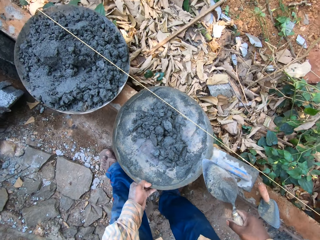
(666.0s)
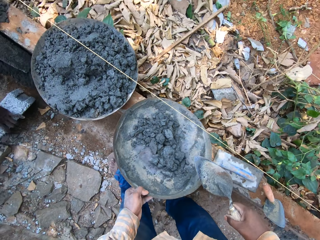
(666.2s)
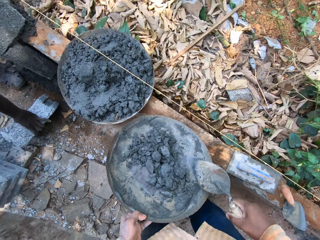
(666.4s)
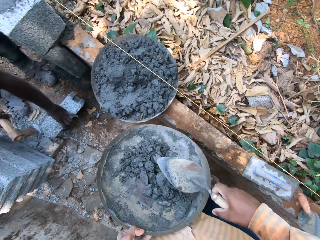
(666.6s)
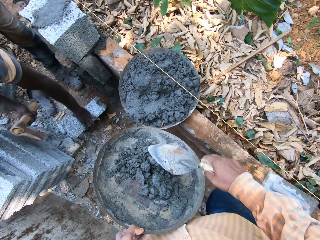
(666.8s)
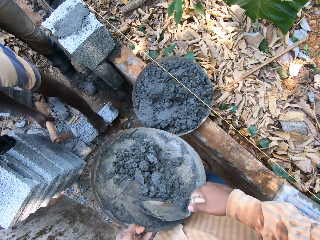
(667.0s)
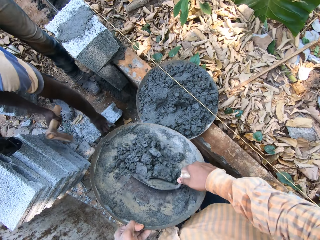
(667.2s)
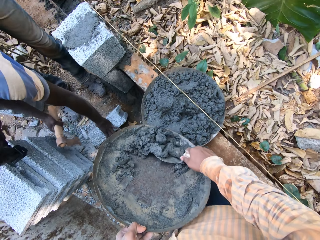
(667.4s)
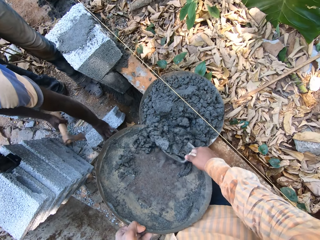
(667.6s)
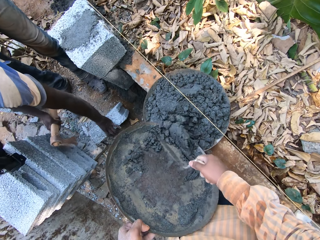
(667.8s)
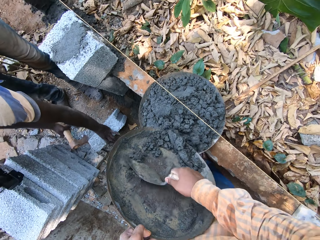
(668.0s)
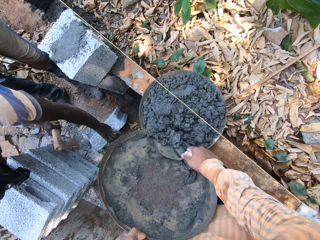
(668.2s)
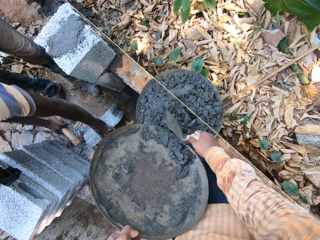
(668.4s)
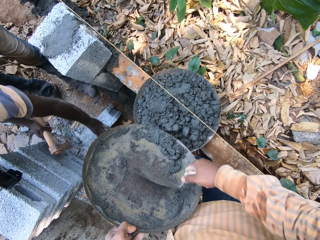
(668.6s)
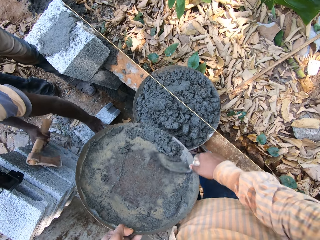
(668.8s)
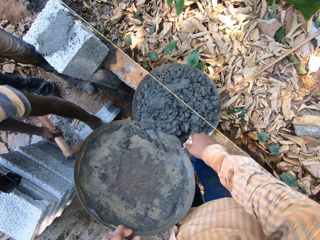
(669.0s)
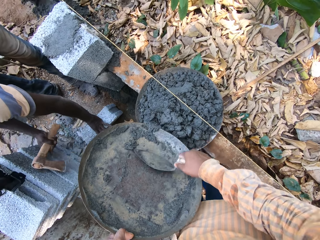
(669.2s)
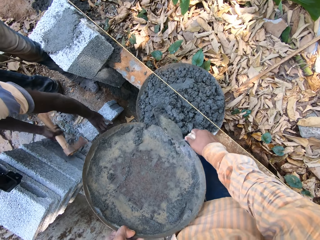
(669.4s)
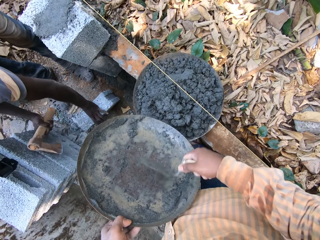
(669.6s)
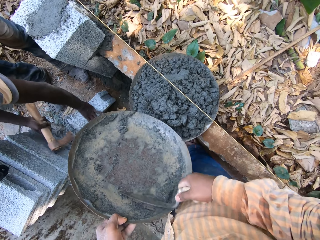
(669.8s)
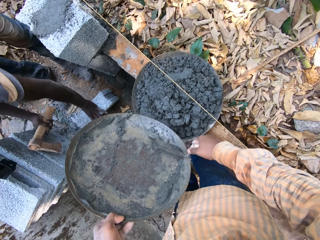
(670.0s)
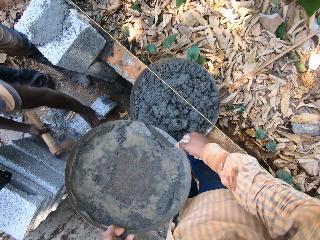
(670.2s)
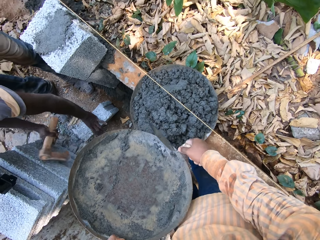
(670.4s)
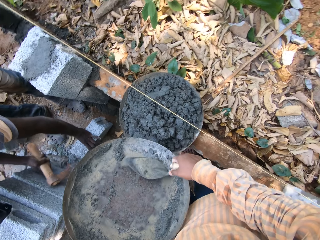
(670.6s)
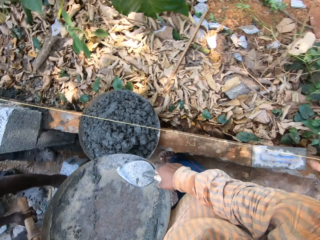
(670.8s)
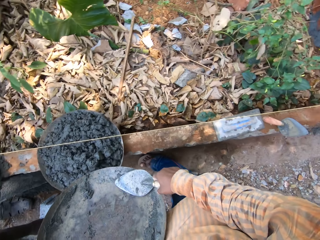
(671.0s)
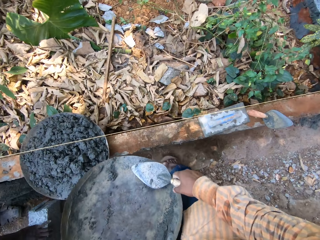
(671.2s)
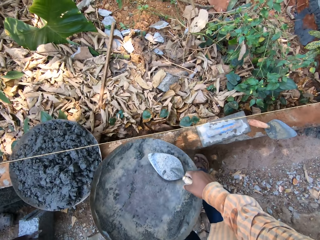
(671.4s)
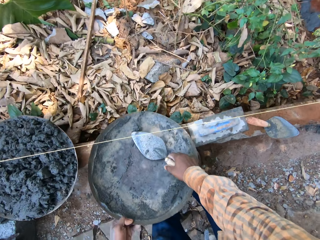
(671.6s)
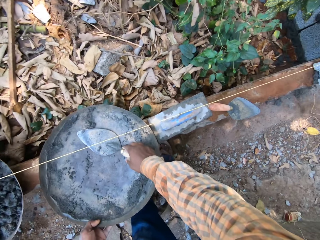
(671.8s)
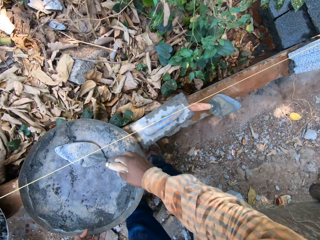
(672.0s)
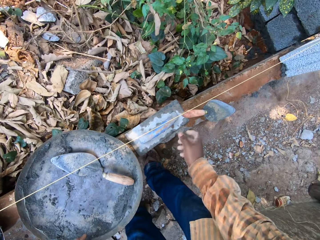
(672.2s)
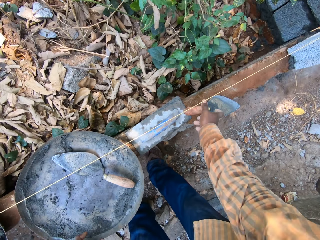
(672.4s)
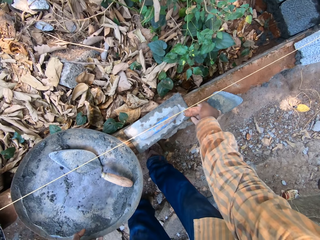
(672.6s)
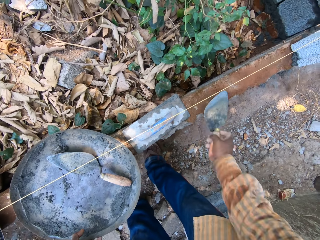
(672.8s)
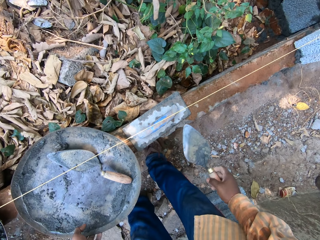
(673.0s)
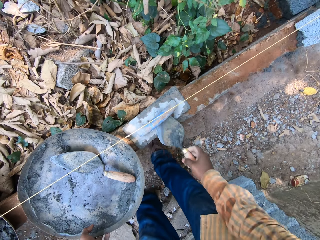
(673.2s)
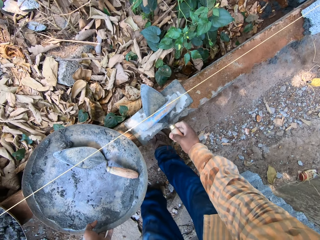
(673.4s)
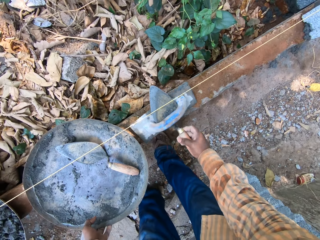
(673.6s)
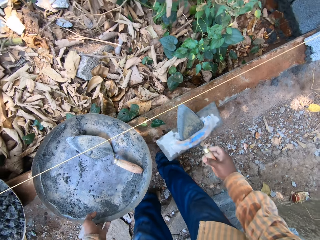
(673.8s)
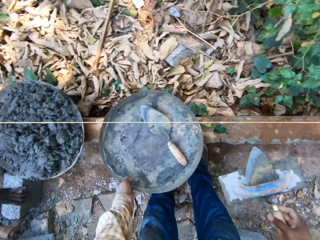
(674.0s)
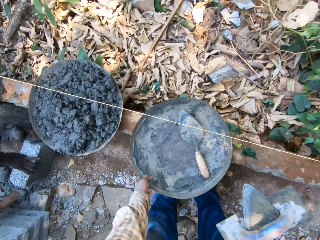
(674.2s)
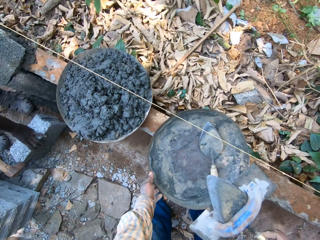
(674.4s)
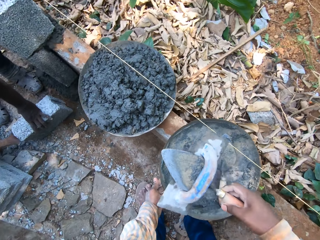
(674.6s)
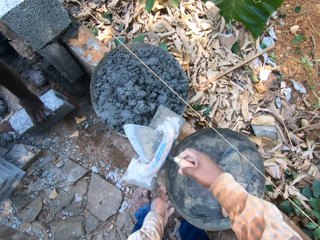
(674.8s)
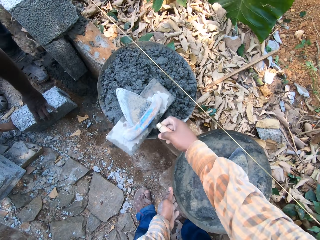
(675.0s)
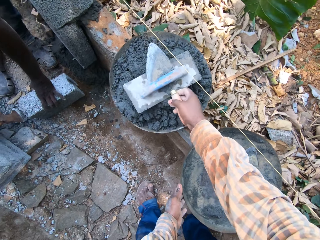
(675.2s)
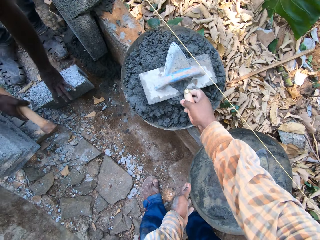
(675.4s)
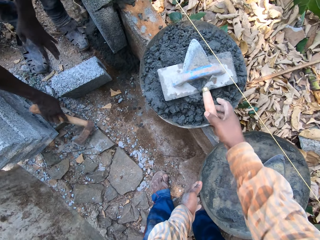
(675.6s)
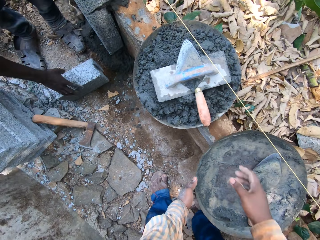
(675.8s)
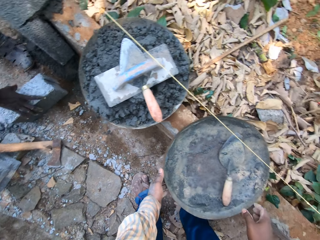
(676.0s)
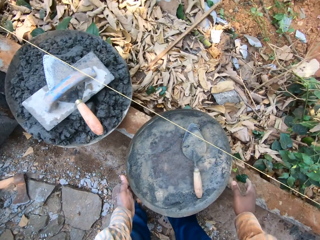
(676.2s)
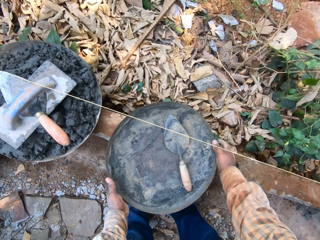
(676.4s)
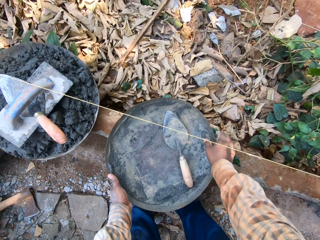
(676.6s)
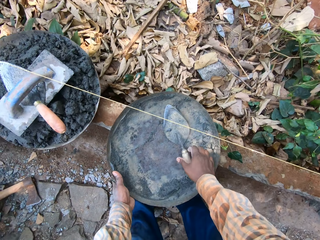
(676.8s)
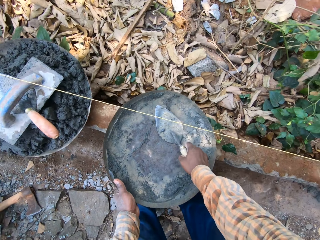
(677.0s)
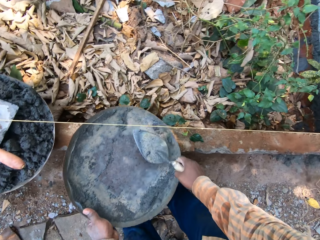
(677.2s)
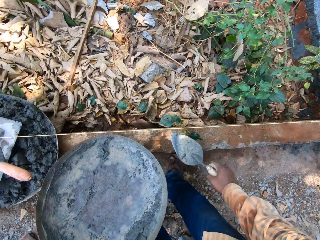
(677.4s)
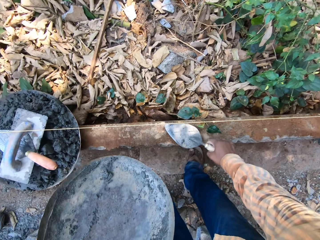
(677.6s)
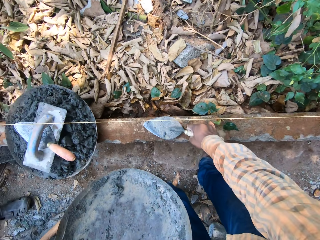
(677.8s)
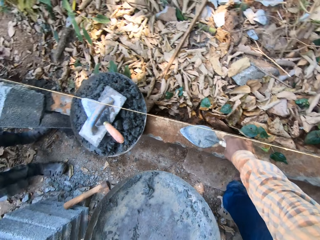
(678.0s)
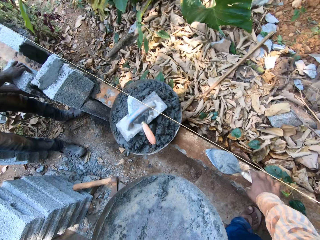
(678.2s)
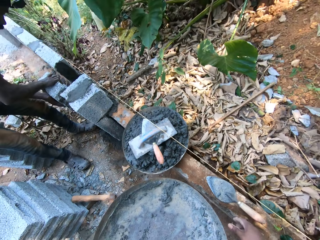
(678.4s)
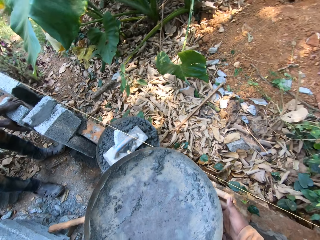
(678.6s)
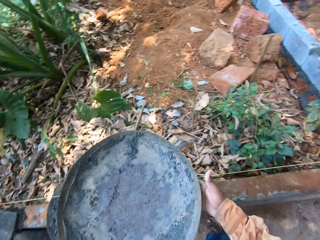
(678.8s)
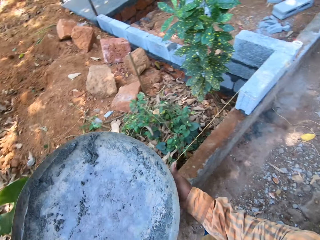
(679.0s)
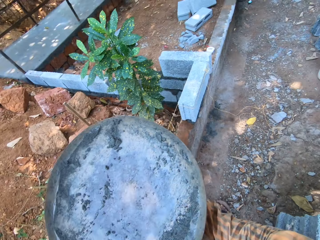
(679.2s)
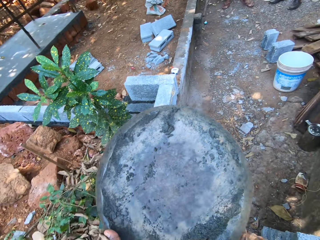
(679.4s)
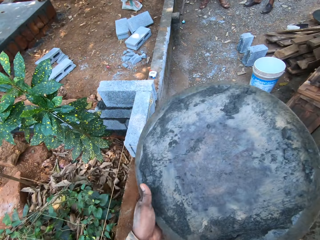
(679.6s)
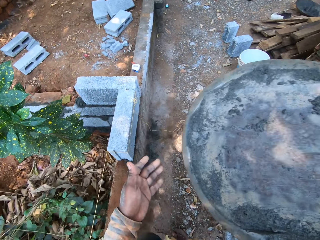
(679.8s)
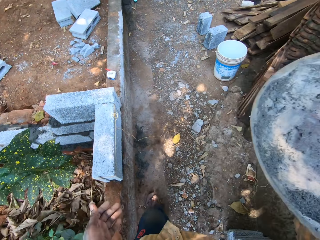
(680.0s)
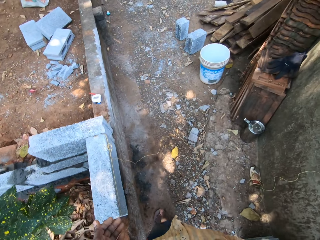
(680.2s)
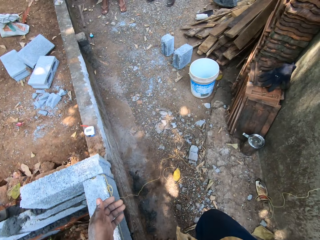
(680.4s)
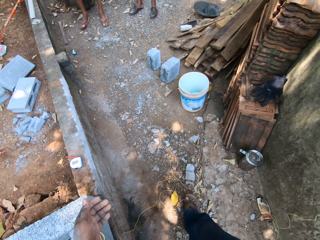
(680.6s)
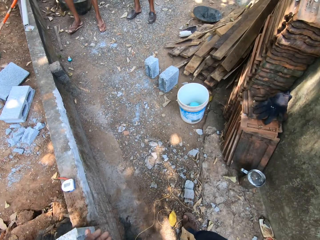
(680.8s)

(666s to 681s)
The camera wearer scrapes cement from the pan or basin bowl in his left hand into the pan on the fence with the trowel or shovel in his right hand. He mixes the cement. He puts the basin and shovel on the floor. He puts the trowel in his right hand into the pan. He puts the pan on the fence with his left hand. He picks up the trowel from the fence with his right hand. He moves the shovel and plastering tool. He picks up the square trowel from the fence with the trowel in his right hand. He puts the two trowels on the pan of cement on the fence with his right hand. The man puts the axe on the ground with his right hand. The man picks up the block from the ground with his right hand. The camera wearer puts the shovel on the block. He picks up the trowel from the pan with his right hand. He picks up the pan from the fence with his left hand. He puts the trowel on the fence with his right hand. He holds the pan with his right hand. He carries the basin bowl and walks around.

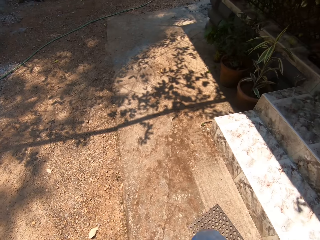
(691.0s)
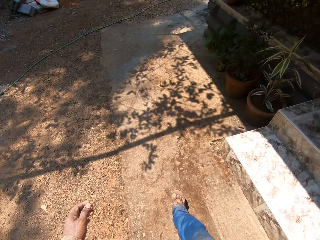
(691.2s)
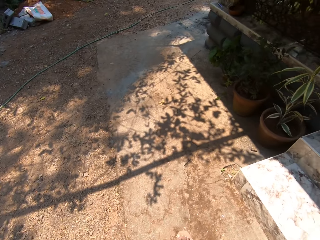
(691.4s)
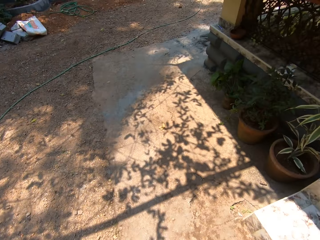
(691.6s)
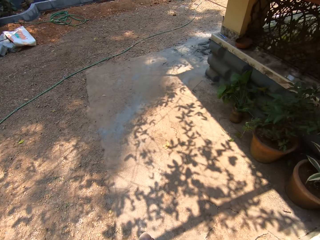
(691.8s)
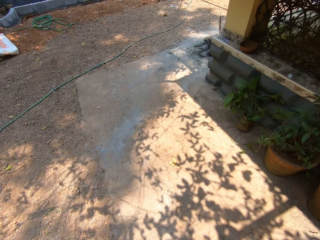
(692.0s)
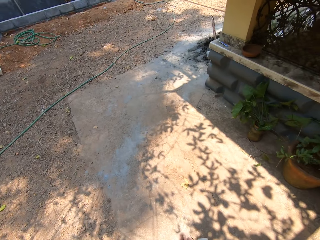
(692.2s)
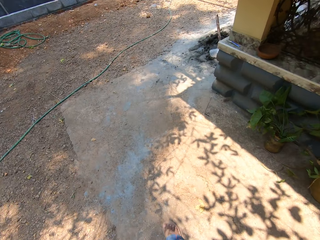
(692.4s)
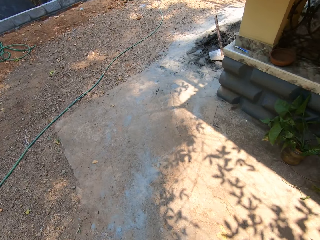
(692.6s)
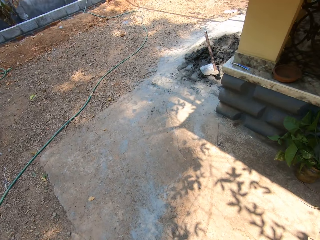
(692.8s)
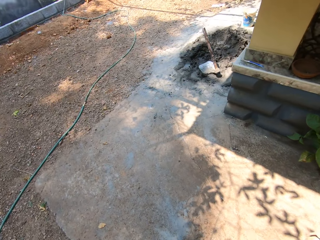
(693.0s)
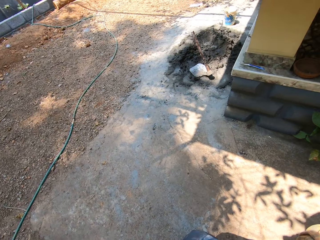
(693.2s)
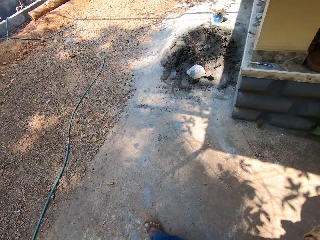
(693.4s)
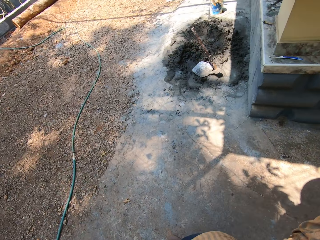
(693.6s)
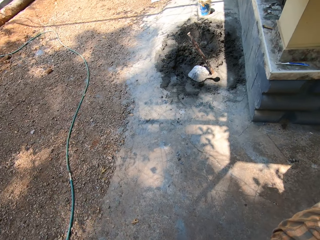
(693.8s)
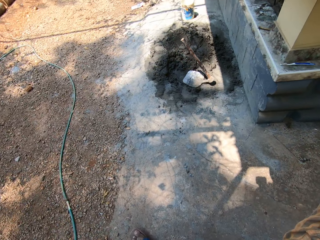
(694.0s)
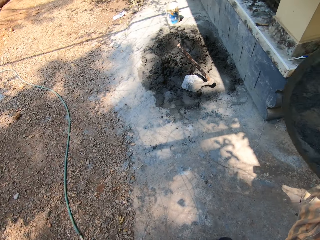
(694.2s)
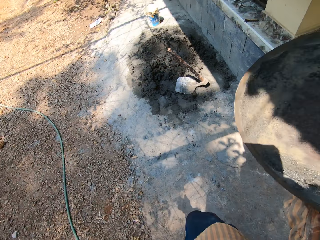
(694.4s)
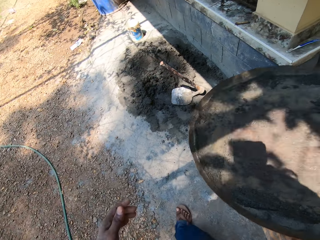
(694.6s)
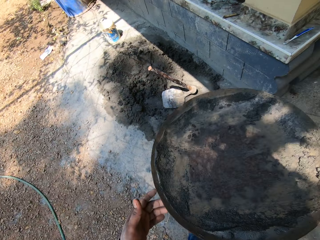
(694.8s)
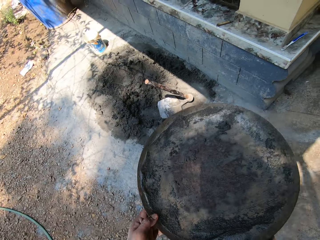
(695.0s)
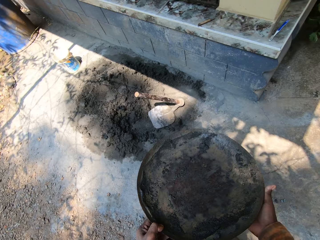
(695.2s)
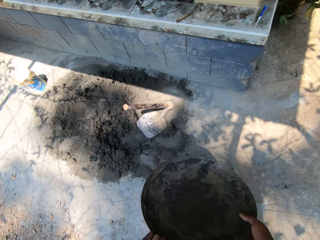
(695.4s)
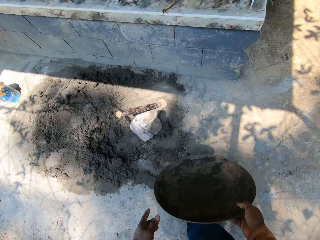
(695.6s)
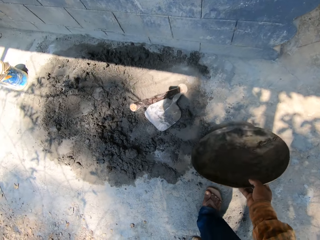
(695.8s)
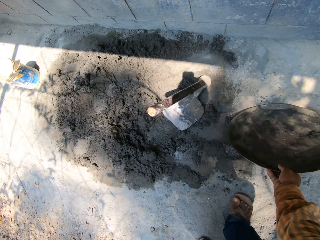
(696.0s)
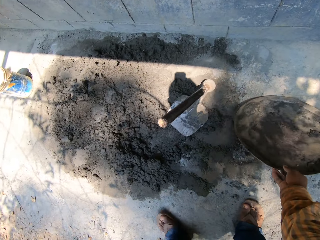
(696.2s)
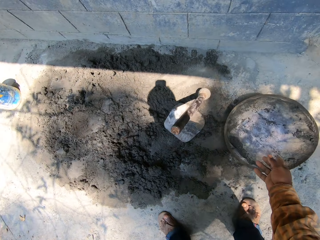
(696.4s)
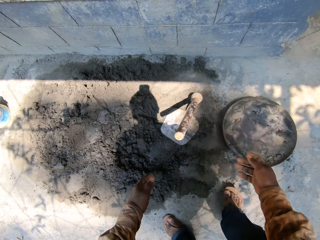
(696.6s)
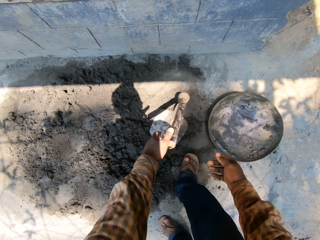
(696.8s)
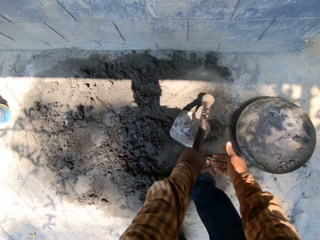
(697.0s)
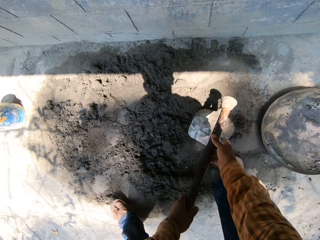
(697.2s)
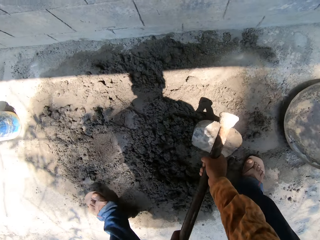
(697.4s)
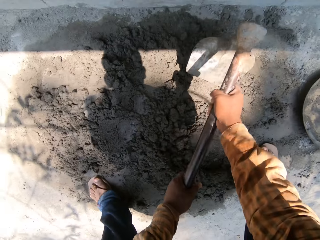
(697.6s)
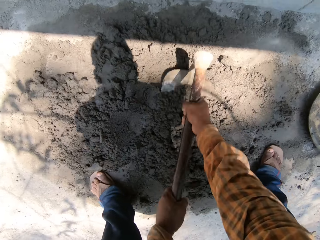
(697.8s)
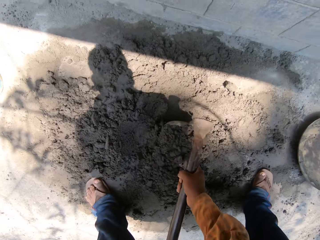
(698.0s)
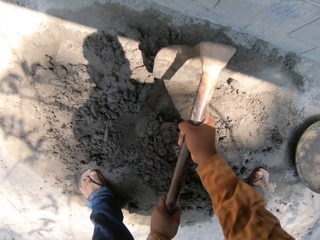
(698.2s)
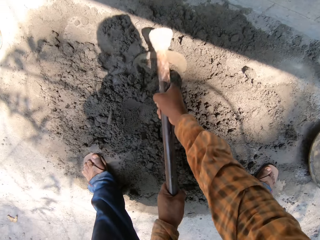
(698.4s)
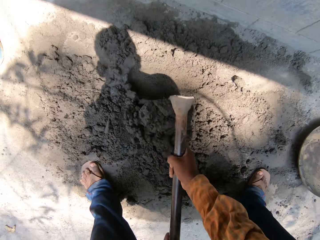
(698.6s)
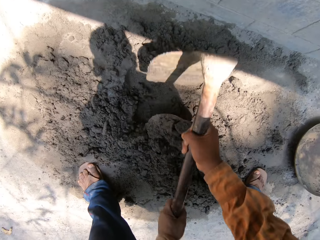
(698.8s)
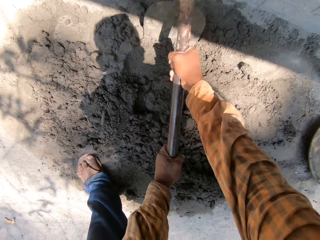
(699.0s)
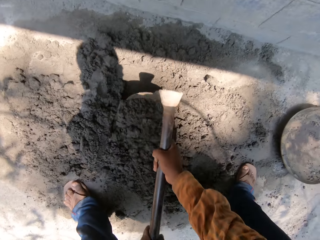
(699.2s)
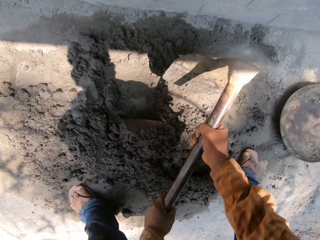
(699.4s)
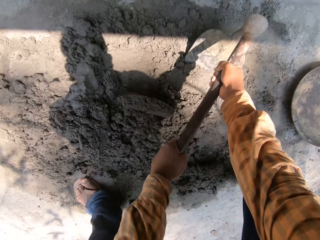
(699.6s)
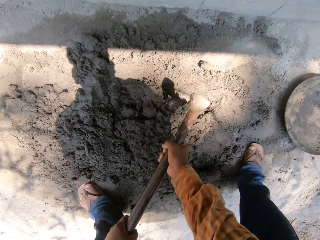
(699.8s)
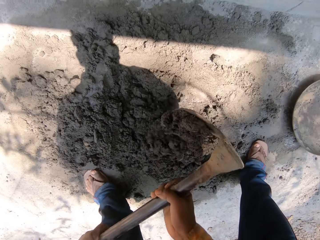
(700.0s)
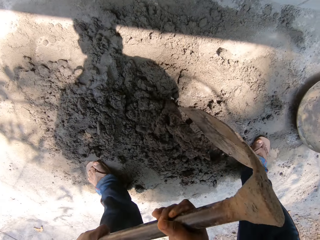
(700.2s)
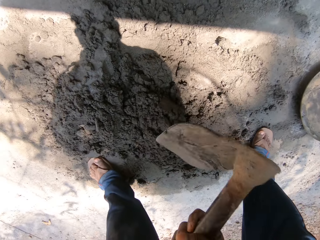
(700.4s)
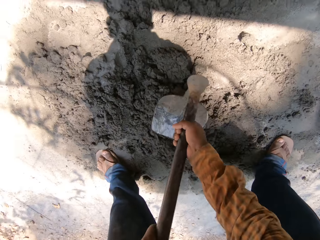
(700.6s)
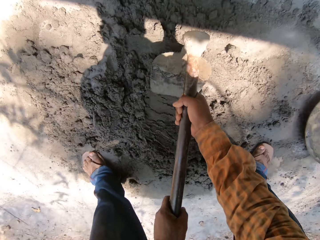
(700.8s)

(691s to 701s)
The camera wearer puts the pan or basin bowl on the ground with his right hand. He picks up a hoe from the ground with both hands. He mixes cement on the ground with the hoe in both hands.
